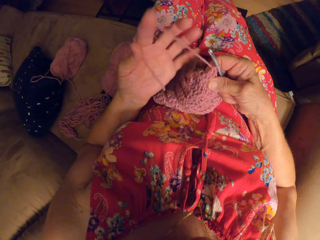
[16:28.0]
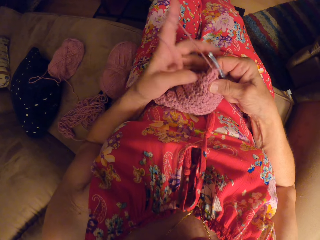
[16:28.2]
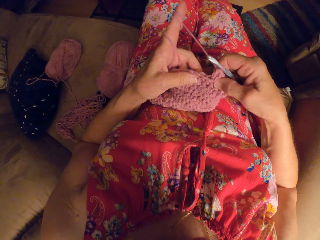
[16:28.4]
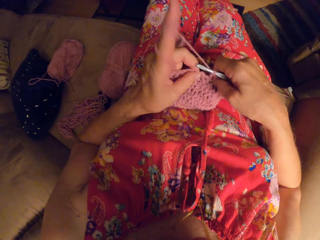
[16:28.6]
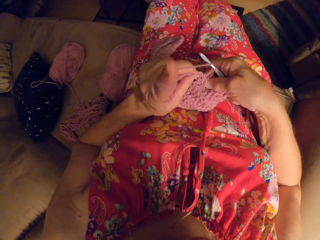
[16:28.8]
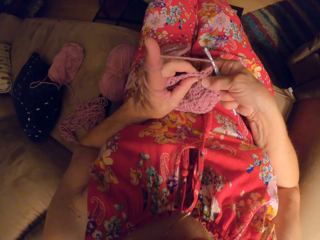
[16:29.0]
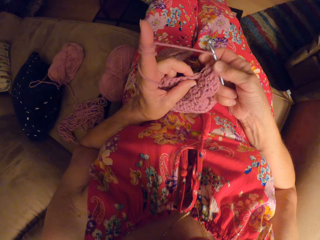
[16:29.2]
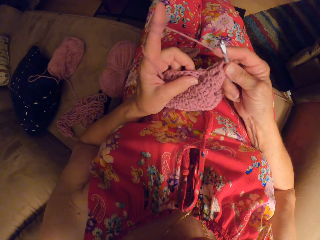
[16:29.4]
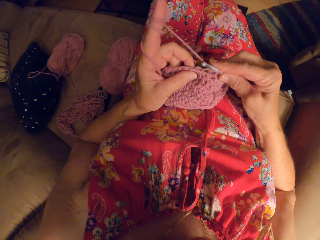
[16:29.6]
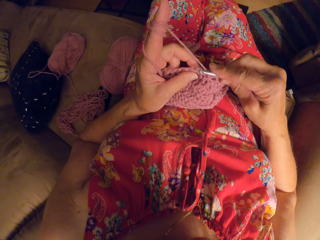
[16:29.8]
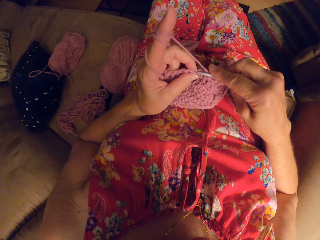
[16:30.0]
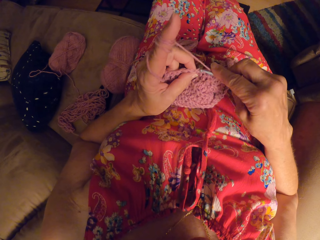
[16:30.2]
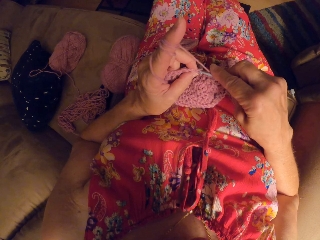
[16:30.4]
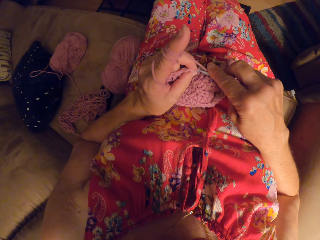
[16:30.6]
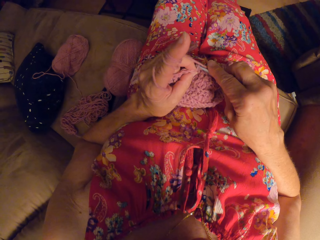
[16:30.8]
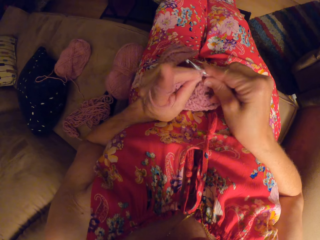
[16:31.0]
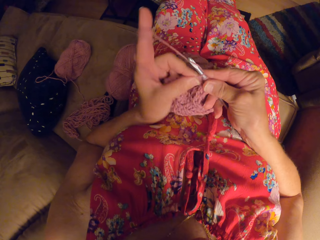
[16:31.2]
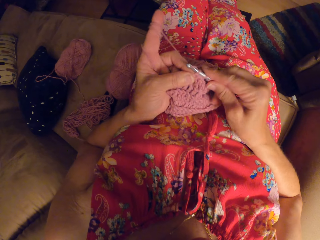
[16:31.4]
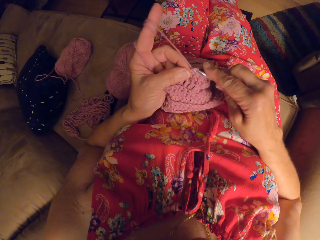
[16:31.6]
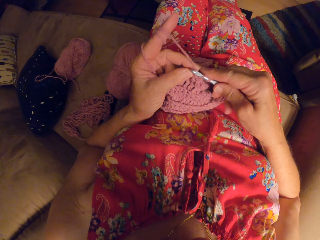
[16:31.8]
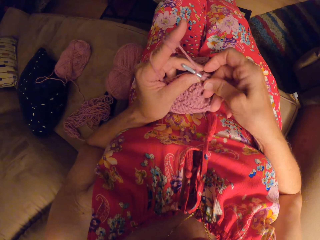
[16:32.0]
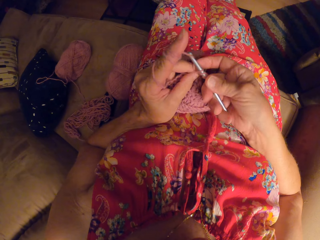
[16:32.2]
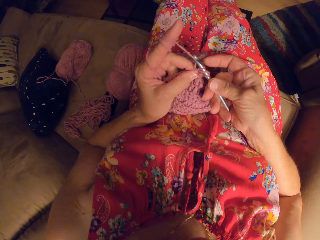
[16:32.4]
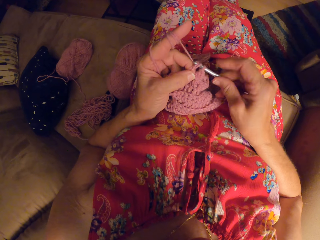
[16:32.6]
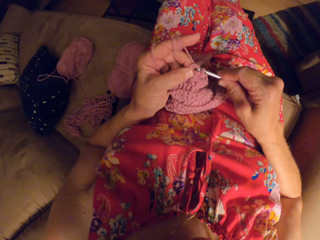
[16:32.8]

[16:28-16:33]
The camera wearer rolls thread on a finger. They crochet.

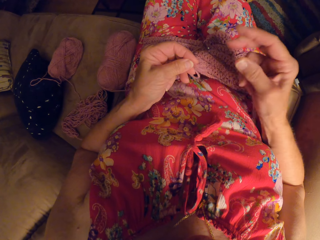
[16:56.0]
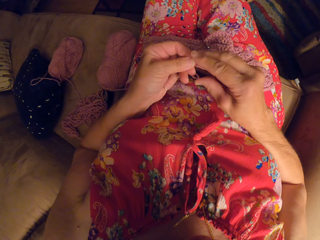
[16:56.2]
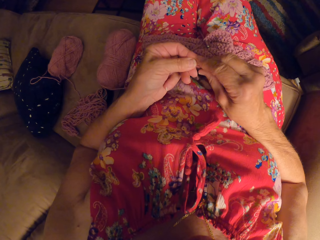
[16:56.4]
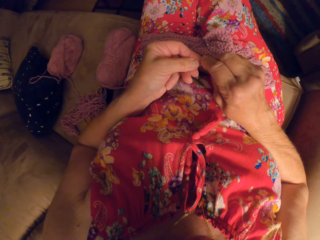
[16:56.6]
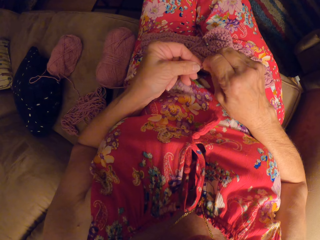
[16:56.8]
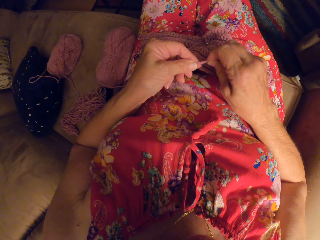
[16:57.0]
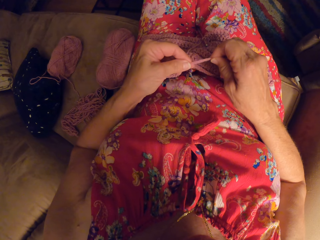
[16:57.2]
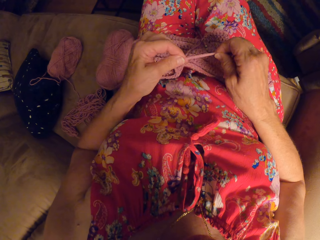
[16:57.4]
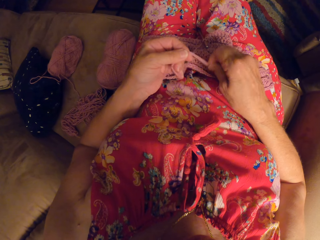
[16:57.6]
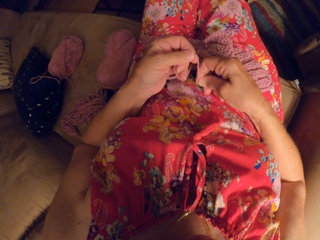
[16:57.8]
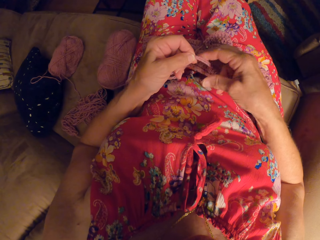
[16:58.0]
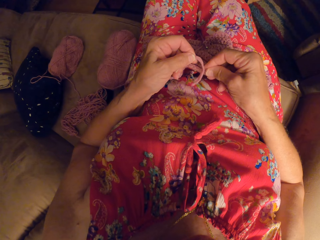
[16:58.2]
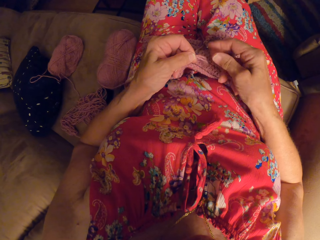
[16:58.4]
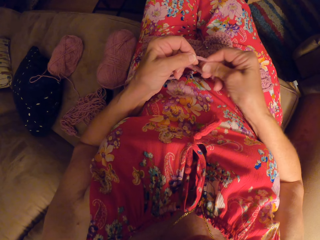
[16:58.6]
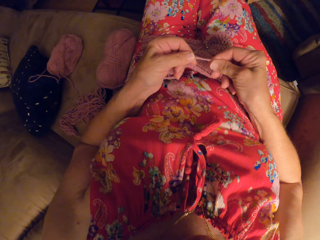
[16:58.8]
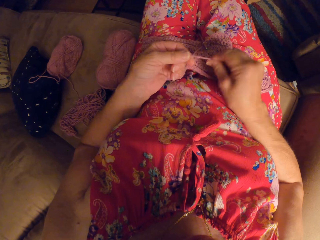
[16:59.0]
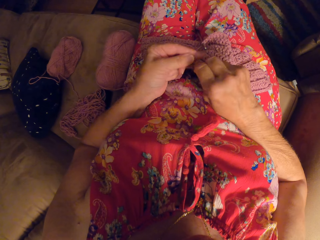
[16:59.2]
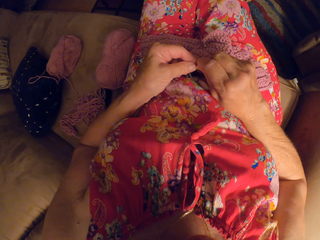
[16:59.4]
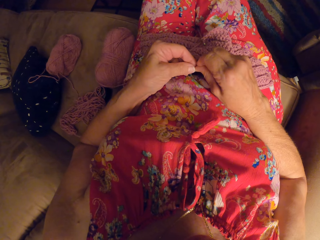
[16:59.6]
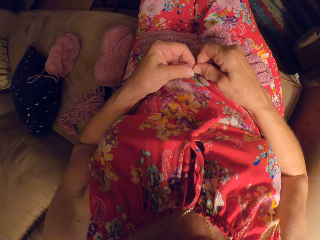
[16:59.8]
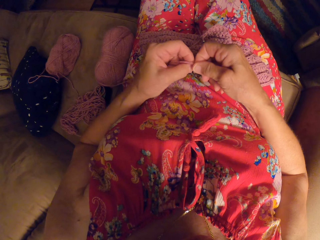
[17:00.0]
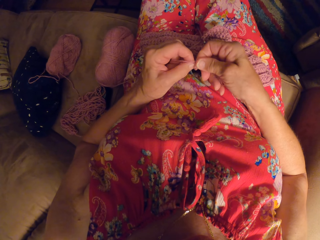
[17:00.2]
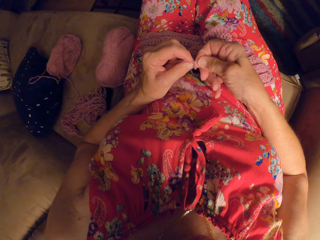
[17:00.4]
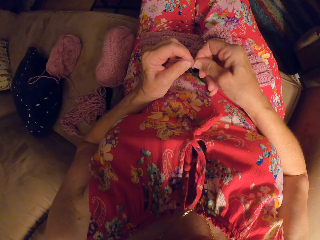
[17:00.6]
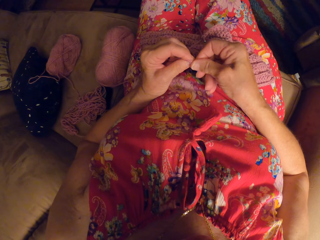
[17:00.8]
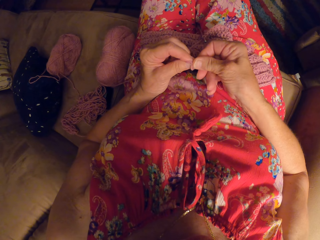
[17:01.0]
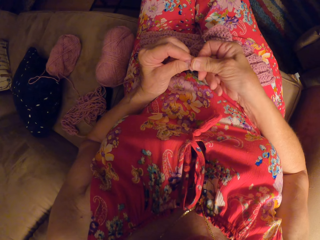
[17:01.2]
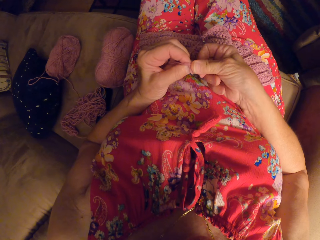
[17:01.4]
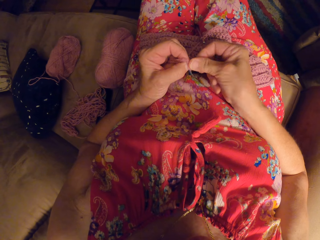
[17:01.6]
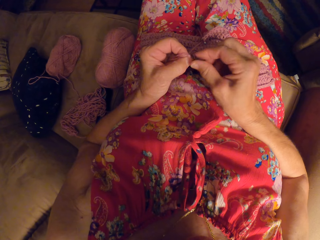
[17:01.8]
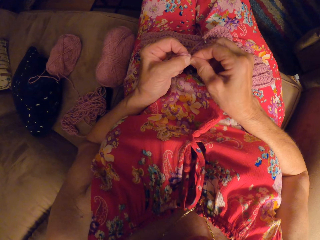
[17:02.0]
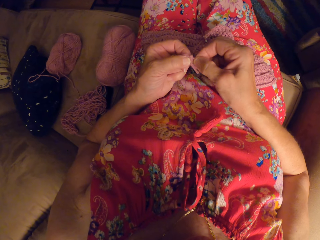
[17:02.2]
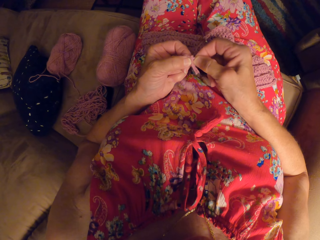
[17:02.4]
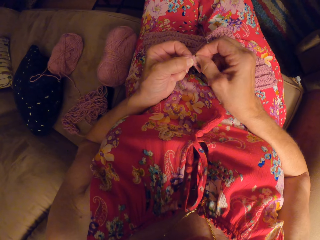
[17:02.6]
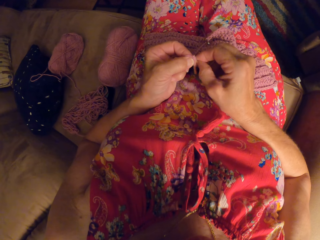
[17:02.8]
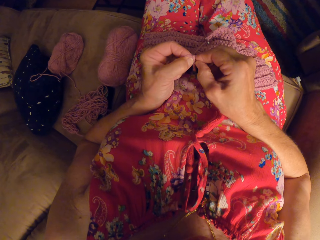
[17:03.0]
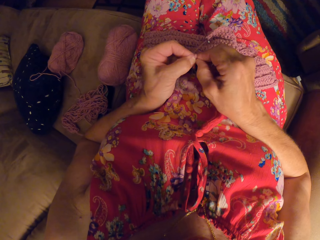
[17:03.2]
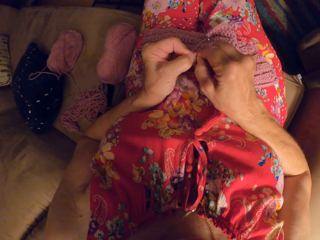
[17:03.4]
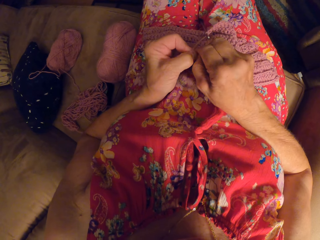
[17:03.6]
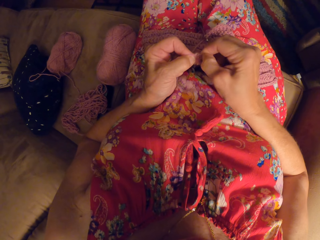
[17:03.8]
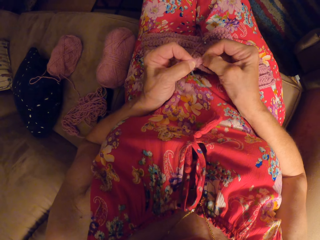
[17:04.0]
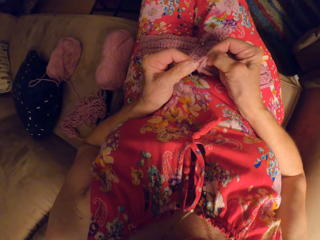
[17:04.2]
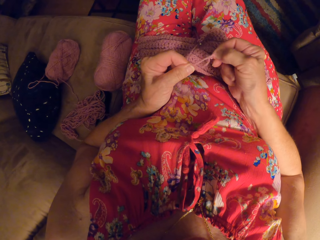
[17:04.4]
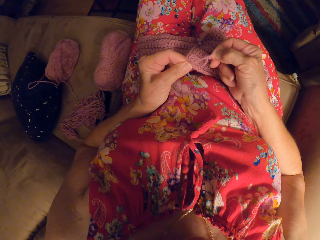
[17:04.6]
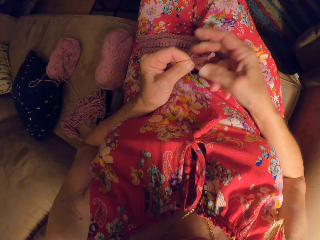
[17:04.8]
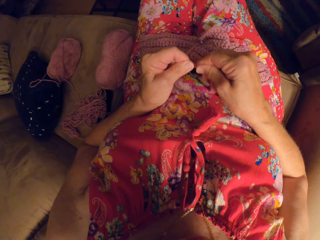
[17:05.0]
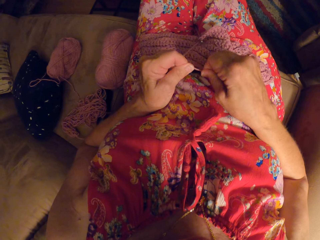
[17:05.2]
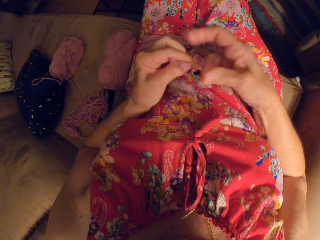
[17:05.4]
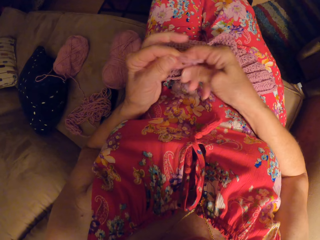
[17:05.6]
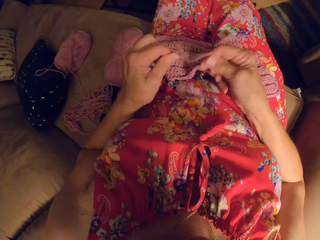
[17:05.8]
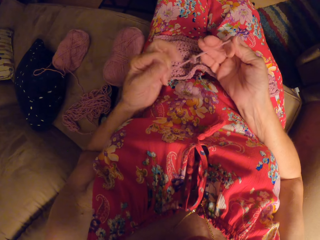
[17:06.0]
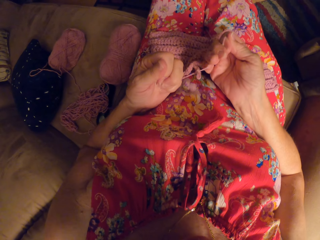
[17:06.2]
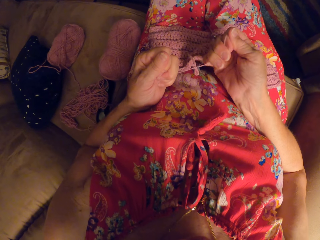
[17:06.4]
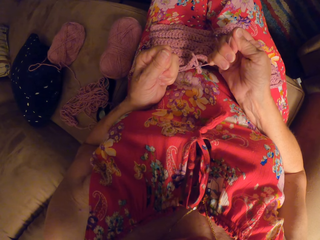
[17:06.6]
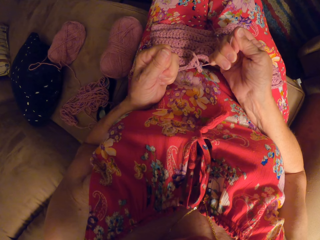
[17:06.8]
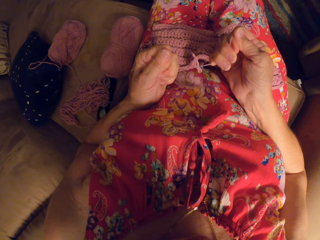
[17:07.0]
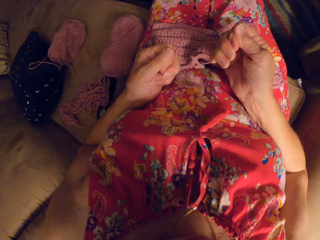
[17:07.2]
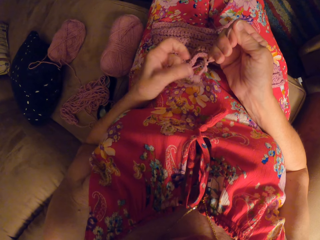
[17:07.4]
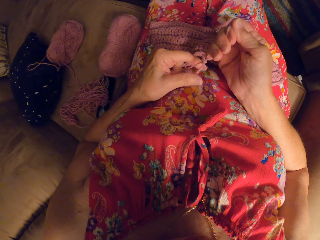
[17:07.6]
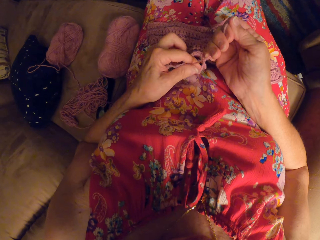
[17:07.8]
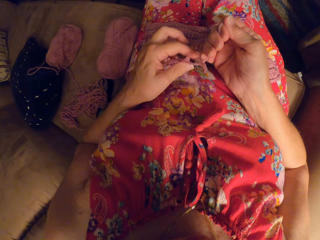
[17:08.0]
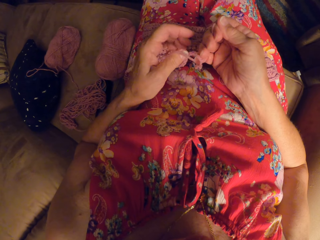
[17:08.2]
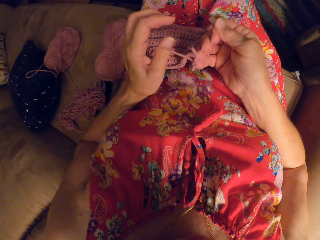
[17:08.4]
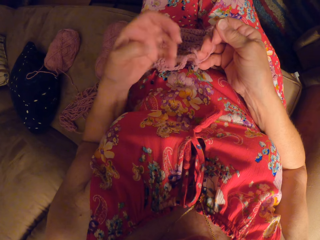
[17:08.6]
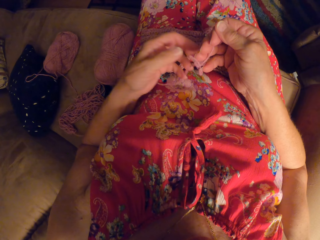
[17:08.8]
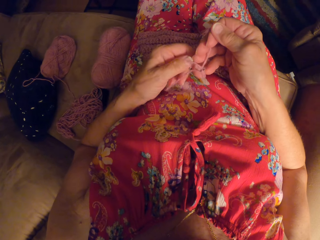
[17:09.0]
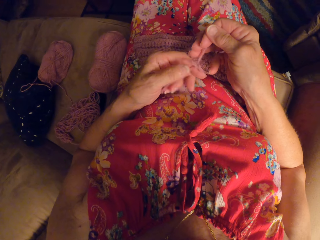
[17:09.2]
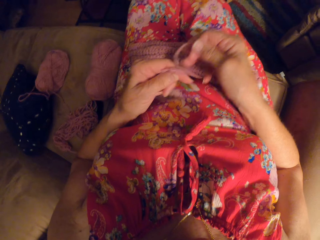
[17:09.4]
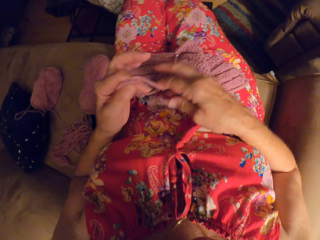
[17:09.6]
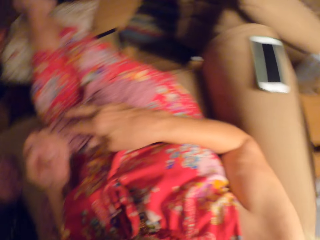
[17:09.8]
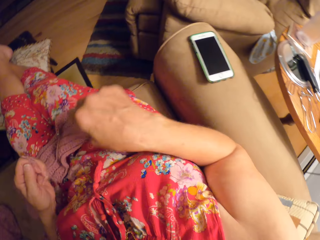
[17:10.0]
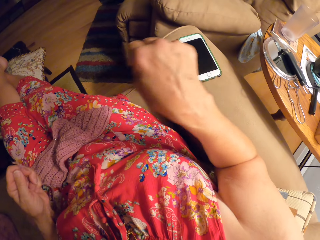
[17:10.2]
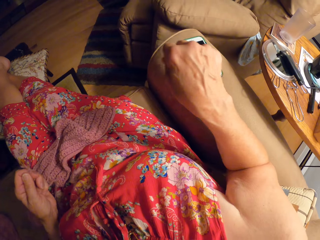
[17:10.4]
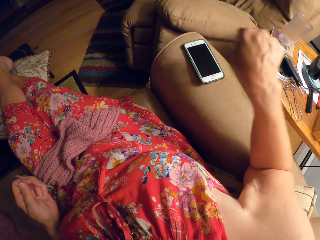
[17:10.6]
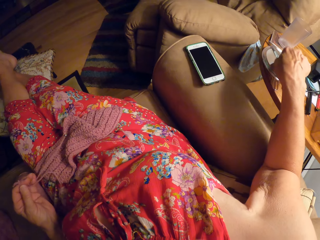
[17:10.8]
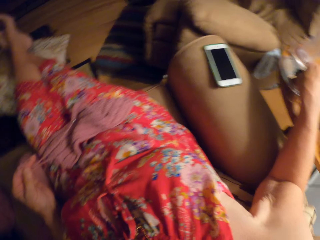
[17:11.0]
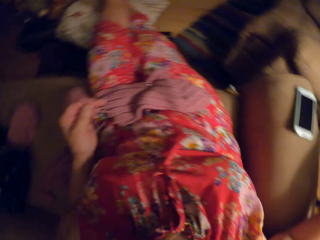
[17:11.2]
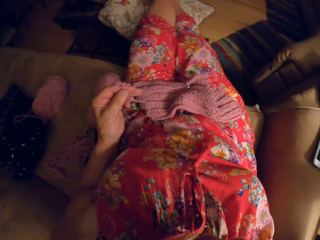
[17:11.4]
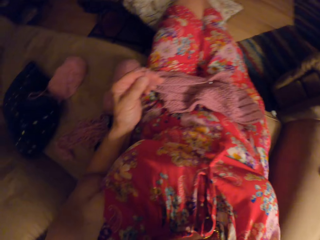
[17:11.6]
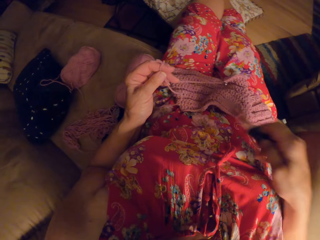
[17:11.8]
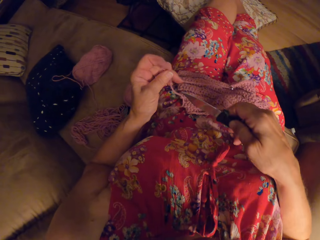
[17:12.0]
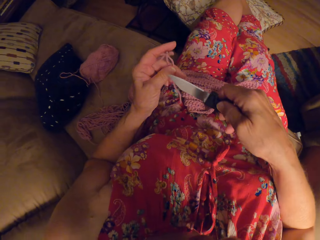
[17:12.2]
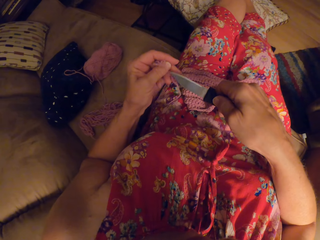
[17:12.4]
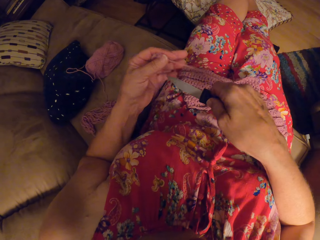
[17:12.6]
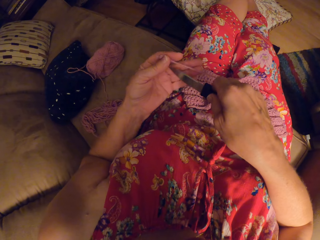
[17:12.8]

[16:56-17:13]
The camera wearer ties two yarn ends. They take a knife from the side table.
